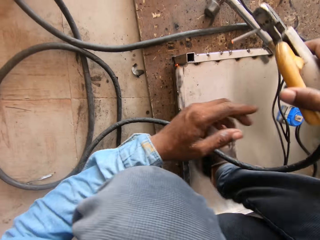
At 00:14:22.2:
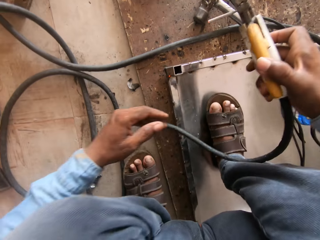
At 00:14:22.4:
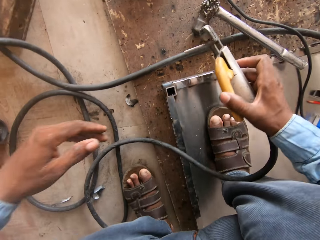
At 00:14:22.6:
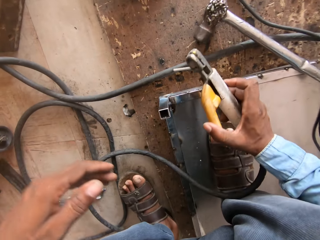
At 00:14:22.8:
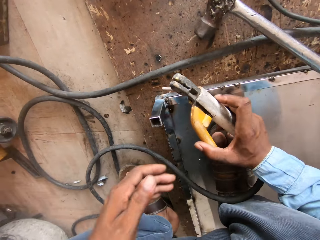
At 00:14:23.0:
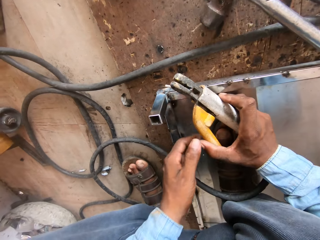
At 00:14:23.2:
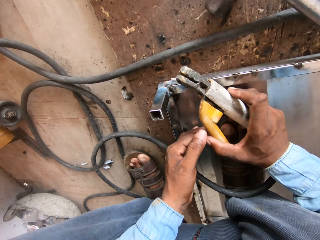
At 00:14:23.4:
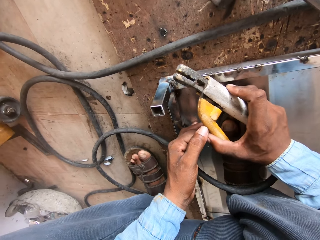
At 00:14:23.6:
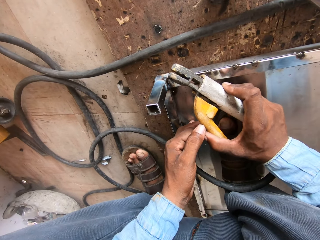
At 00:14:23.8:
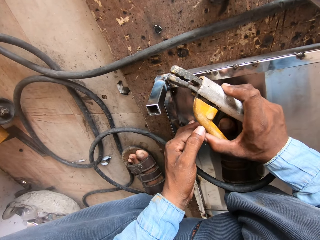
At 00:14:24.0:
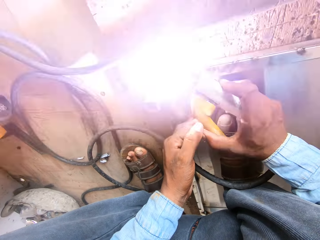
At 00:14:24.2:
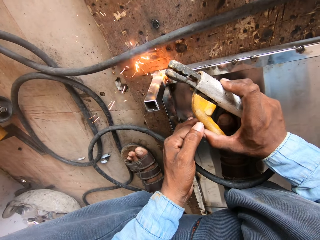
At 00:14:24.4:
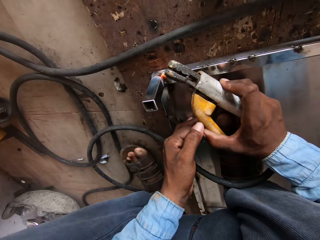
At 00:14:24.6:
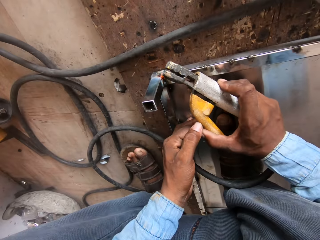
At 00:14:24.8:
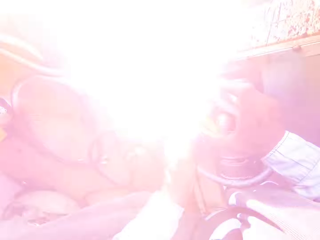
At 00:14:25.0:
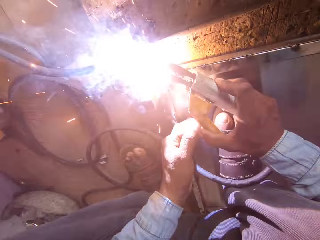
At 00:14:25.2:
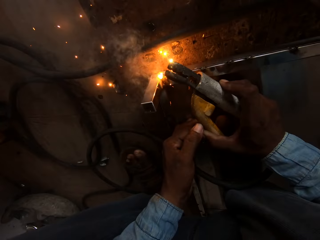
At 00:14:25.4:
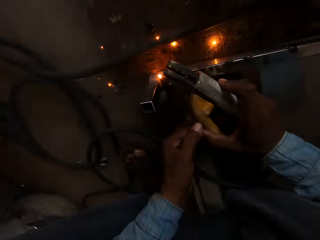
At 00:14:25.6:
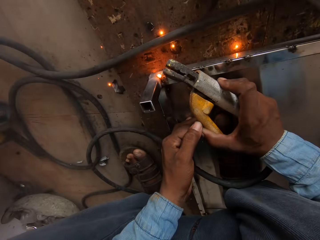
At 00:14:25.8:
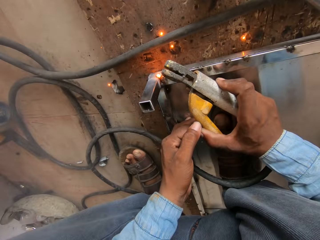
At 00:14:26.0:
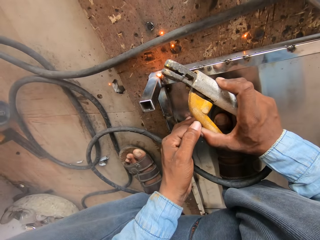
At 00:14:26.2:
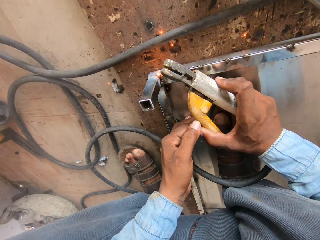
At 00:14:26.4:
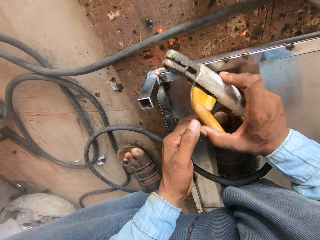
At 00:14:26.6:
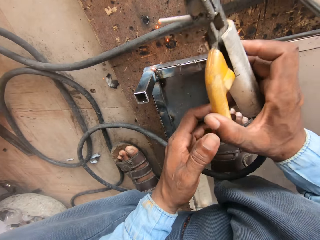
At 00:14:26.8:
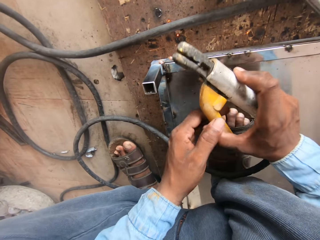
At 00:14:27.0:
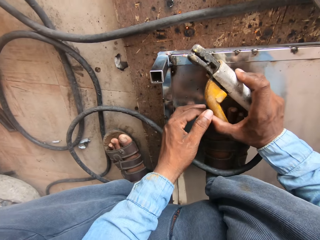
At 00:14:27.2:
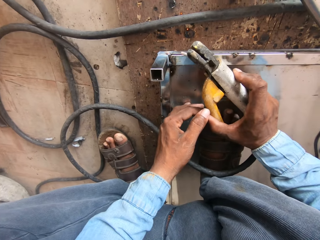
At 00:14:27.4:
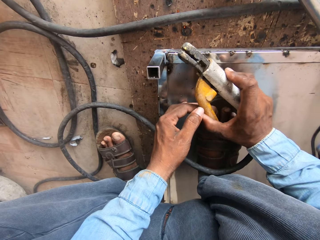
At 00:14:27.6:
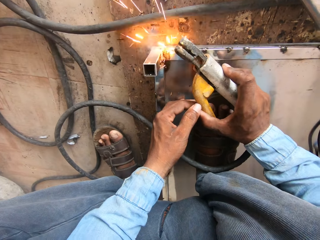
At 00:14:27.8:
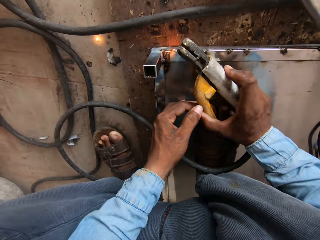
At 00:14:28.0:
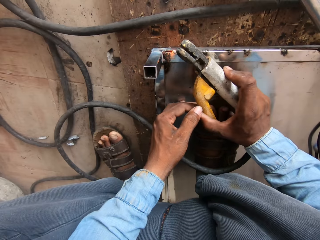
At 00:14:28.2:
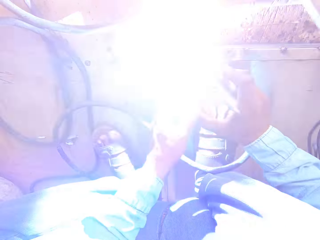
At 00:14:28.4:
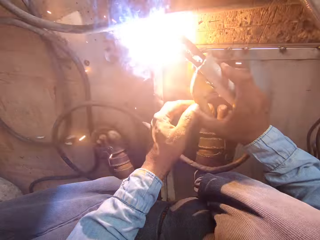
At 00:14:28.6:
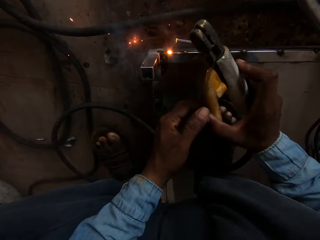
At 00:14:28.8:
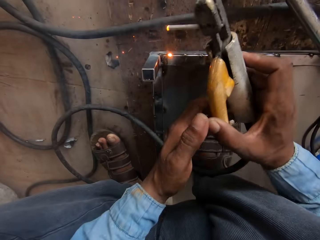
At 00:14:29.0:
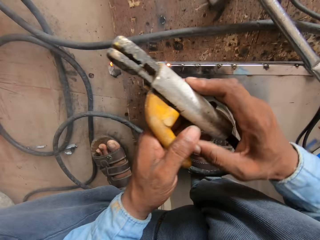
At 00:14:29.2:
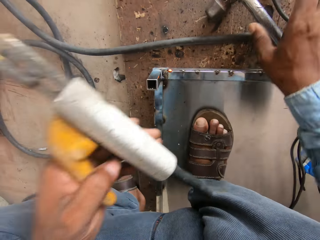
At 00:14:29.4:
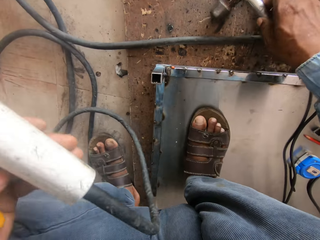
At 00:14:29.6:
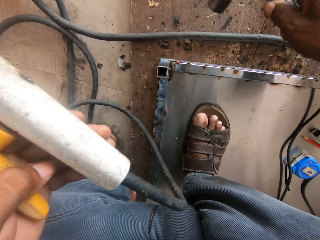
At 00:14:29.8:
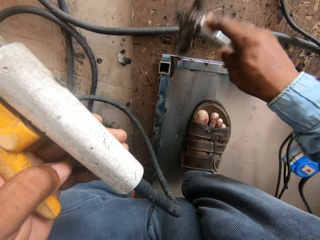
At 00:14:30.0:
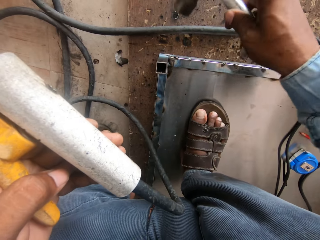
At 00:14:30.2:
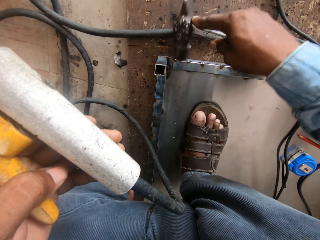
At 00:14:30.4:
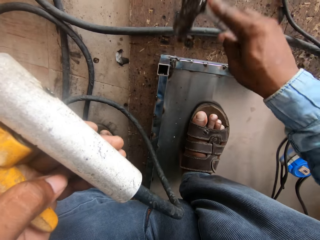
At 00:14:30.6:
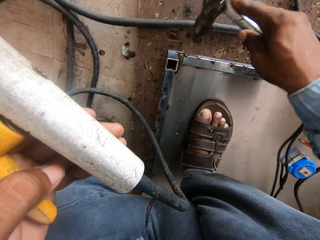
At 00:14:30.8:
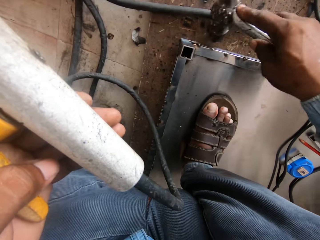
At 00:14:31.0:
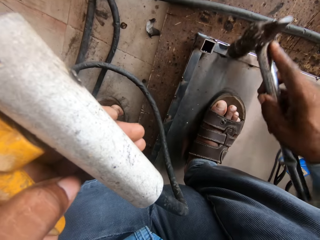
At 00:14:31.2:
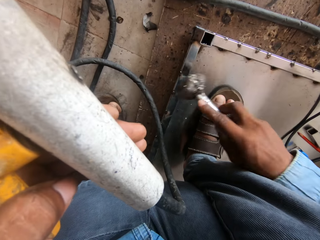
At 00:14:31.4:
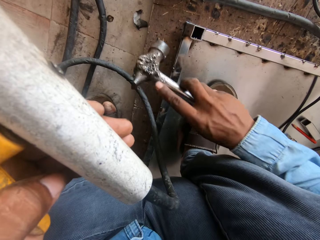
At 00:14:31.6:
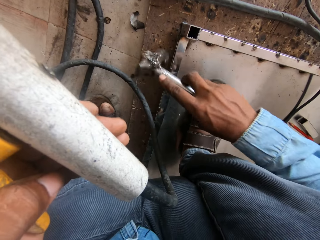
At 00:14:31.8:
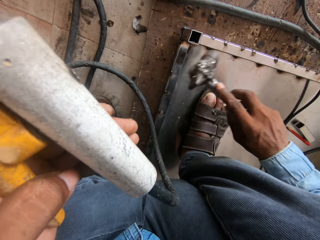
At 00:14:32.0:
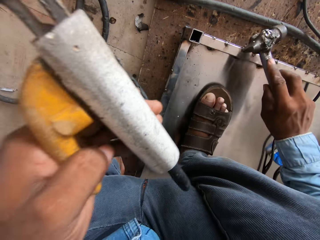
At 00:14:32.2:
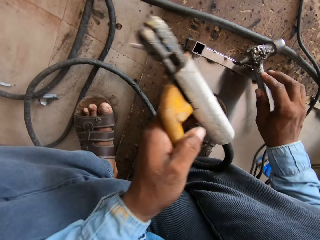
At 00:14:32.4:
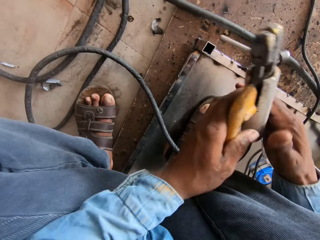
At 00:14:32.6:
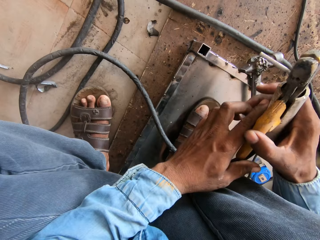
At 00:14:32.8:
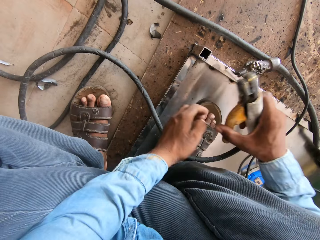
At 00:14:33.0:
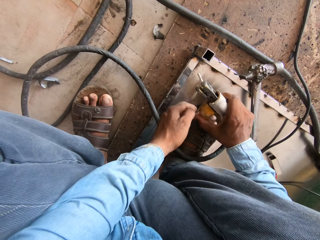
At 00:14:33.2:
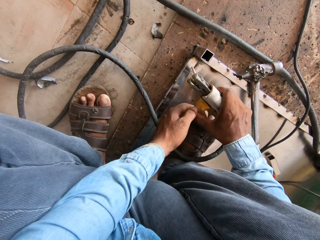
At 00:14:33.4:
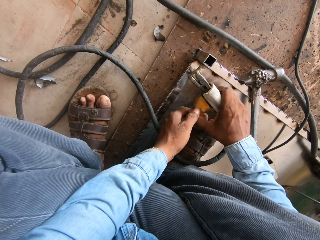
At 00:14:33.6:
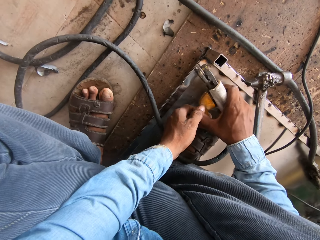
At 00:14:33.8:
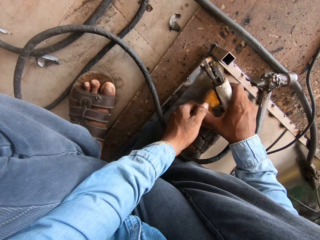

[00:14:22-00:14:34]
The camera wearer holds the electrode holder with the right hand. They hold the electrode with both hands. They weld on the metal. They hold the hammer. They hold the electrode holder with the left hand. They hammer the metal. They put the hammer on the metal.

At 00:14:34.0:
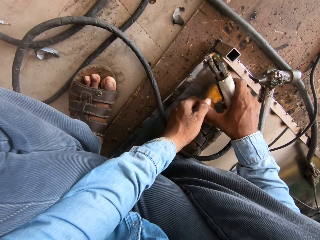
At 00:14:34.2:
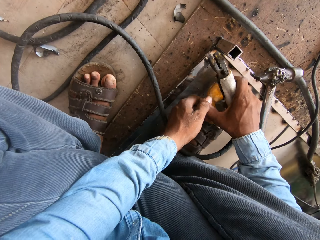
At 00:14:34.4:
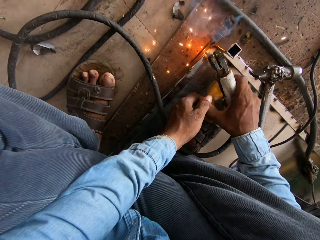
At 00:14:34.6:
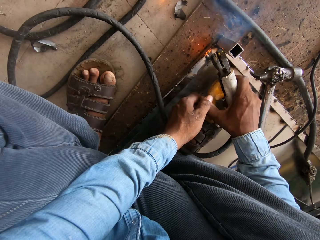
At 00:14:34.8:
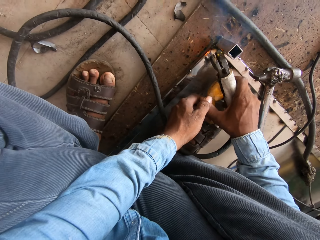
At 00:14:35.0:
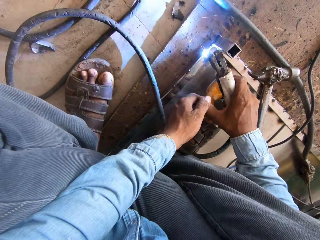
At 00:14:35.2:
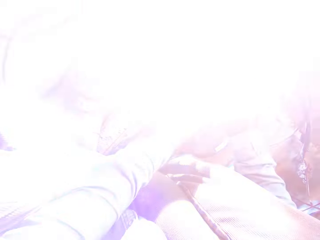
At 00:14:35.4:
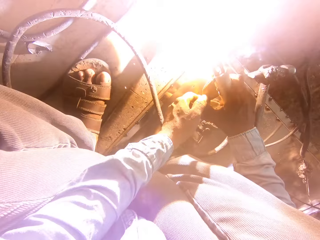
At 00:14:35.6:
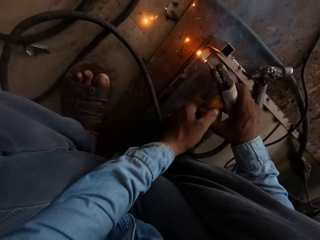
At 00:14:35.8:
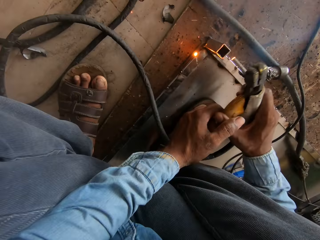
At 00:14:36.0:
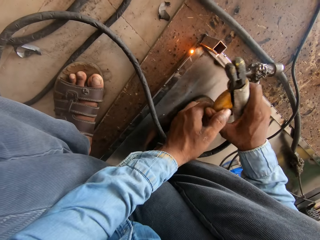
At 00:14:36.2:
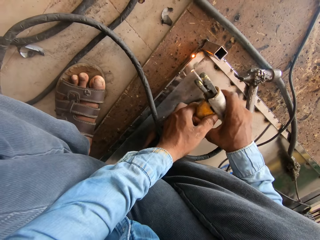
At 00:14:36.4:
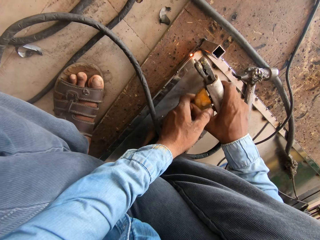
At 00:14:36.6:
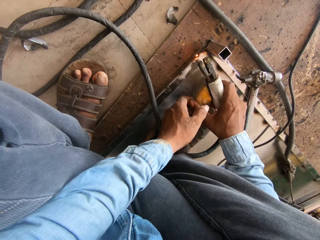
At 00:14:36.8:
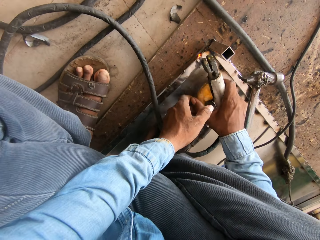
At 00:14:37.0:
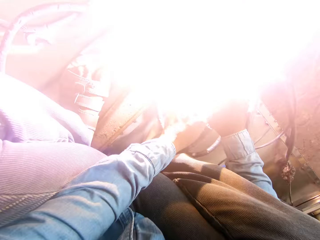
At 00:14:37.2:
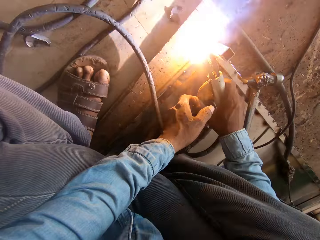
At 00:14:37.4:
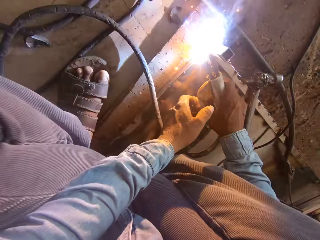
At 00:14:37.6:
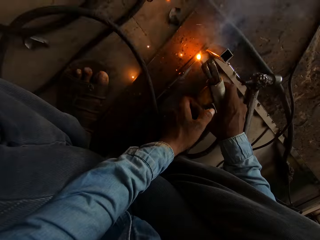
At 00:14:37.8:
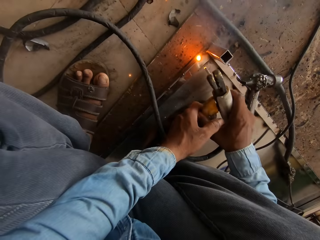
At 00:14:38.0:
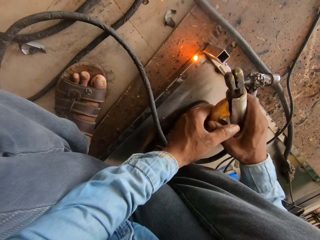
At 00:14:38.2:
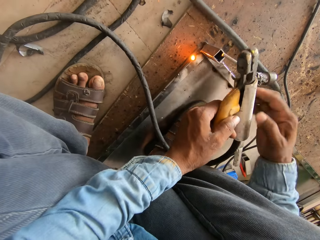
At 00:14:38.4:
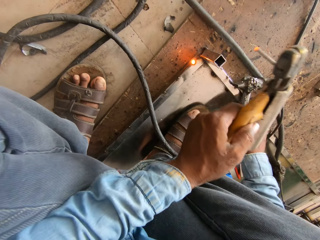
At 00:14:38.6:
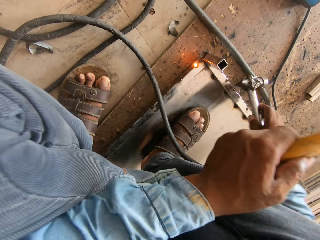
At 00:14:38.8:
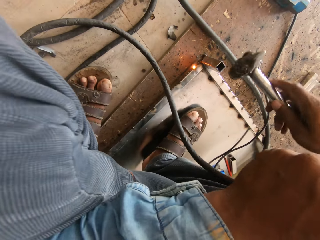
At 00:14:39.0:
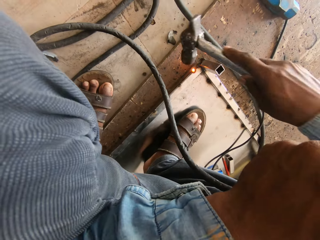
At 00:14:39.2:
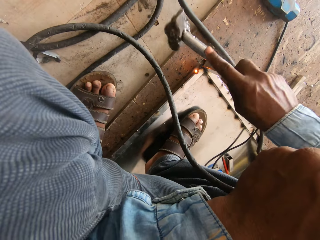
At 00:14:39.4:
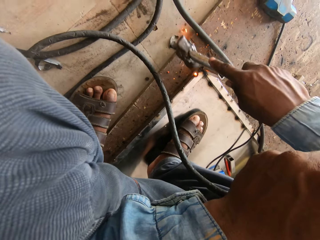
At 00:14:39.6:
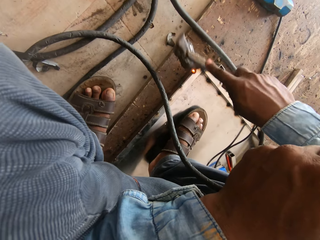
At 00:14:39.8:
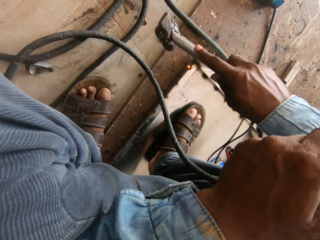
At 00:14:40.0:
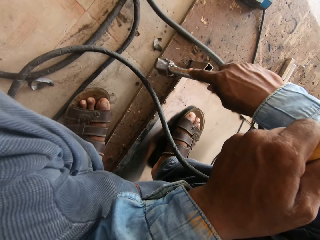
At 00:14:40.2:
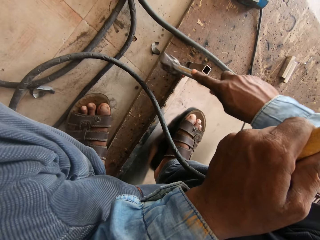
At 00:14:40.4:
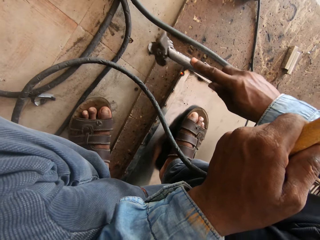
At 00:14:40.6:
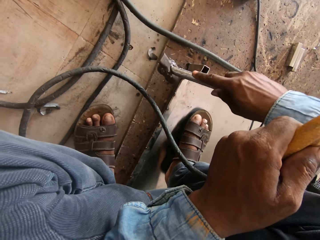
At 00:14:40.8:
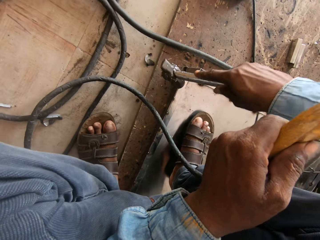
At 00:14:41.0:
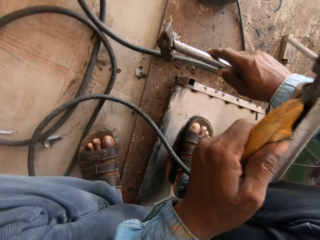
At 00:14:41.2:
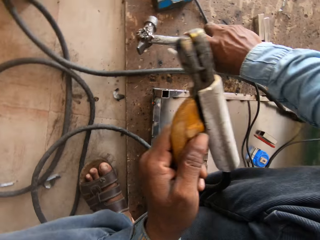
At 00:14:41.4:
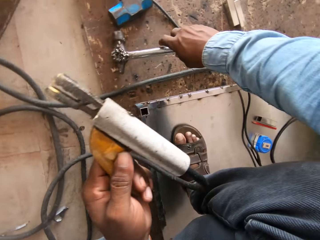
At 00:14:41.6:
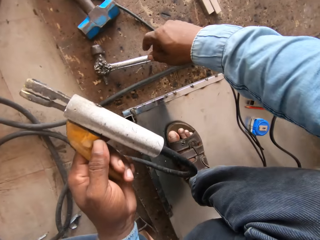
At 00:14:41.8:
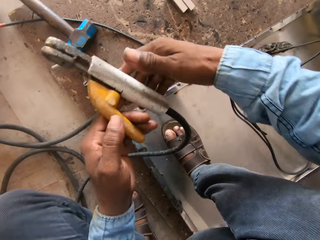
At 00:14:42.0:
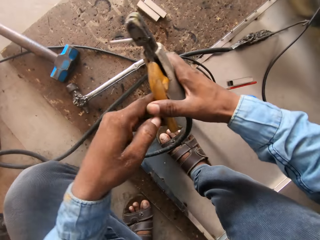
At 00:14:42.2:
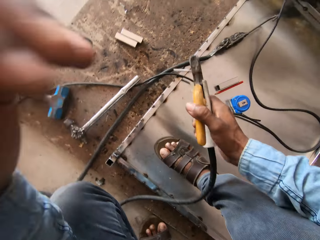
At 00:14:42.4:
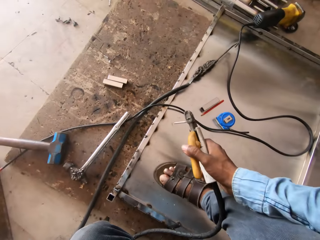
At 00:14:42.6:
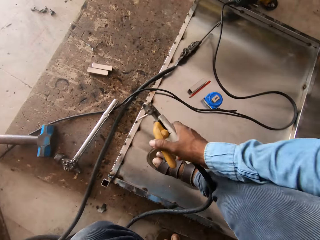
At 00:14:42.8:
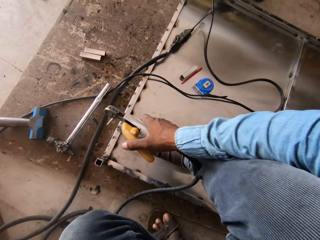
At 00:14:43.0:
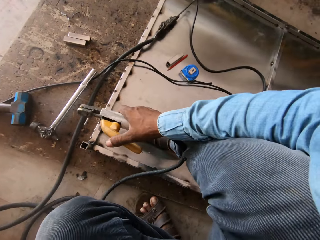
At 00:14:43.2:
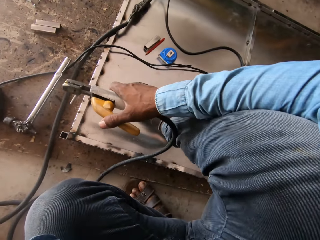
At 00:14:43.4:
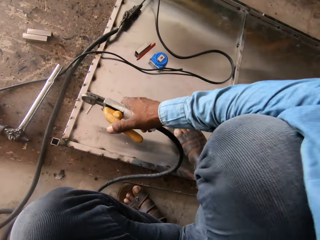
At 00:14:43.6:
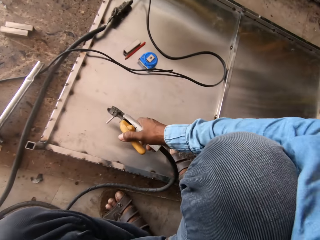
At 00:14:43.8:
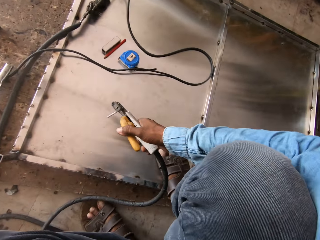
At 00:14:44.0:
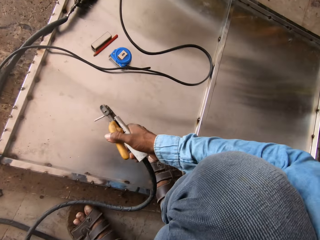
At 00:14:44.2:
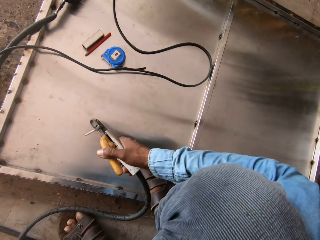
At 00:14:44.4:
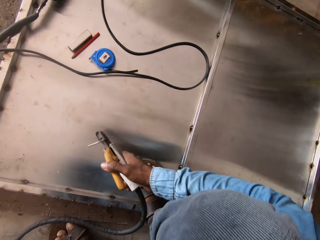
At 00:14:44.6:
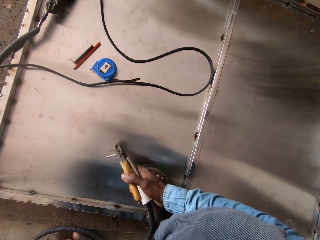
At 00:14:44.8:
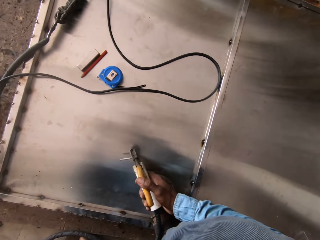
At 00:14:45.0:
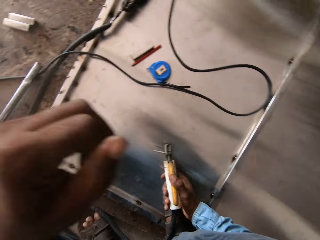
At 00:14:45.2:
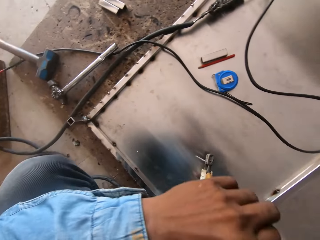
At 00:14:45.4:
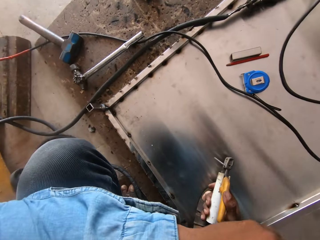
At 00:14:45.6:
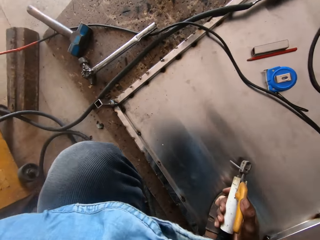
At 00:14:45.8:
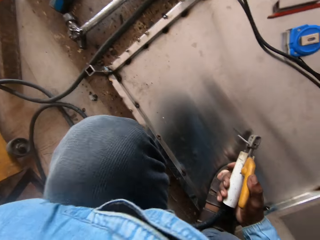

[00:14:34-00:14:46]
The camera wearer holds the electrode with both hands. They weld on the metal. They hold the electrode holder with the left hand. They hold the hammer. They hammer on the metal. They drop the hammer. They hold the electrode with the right hand.
